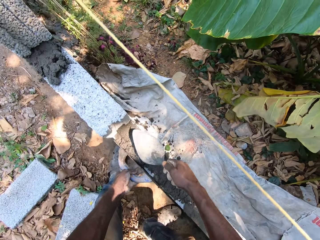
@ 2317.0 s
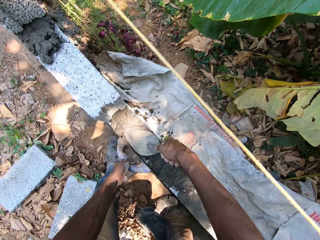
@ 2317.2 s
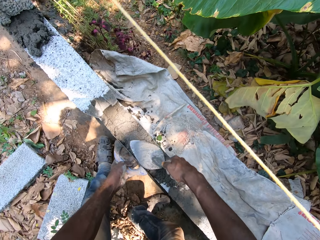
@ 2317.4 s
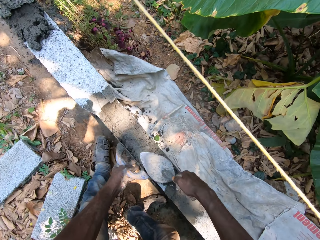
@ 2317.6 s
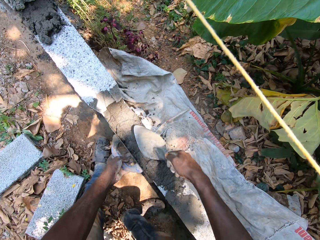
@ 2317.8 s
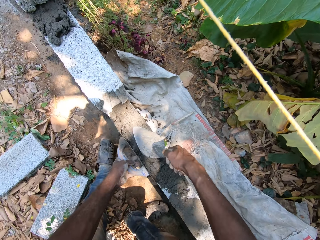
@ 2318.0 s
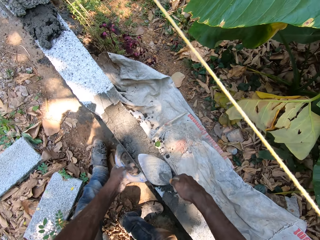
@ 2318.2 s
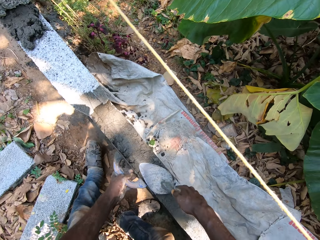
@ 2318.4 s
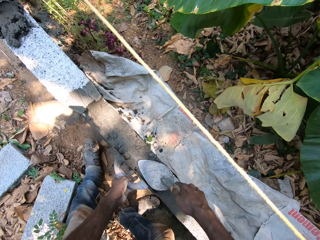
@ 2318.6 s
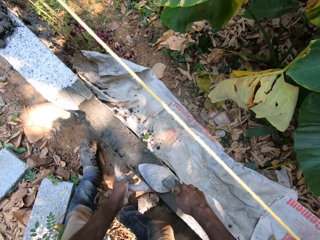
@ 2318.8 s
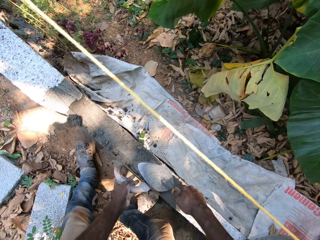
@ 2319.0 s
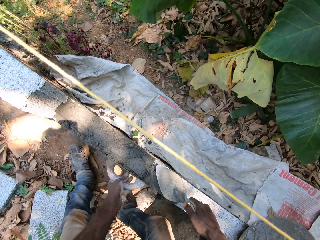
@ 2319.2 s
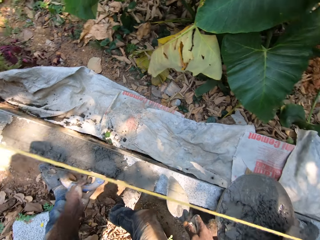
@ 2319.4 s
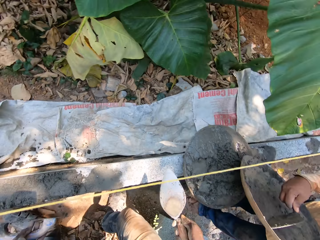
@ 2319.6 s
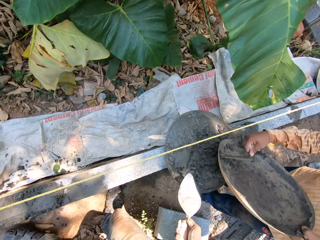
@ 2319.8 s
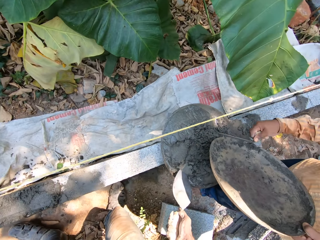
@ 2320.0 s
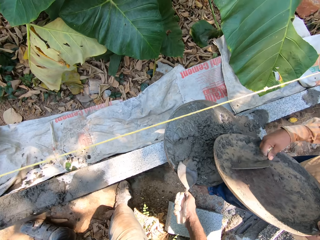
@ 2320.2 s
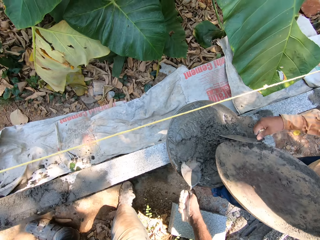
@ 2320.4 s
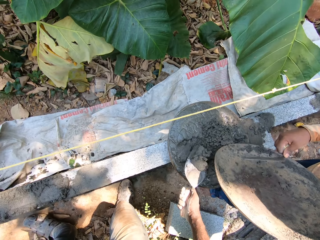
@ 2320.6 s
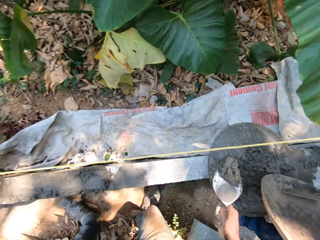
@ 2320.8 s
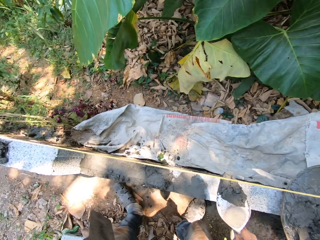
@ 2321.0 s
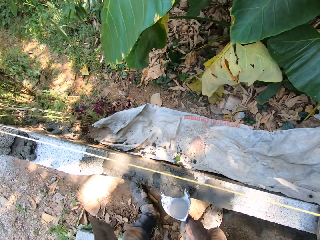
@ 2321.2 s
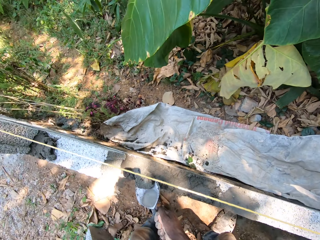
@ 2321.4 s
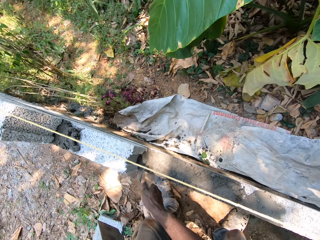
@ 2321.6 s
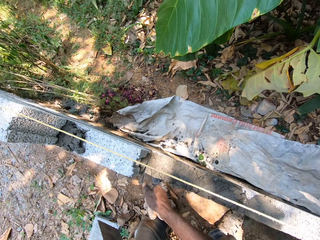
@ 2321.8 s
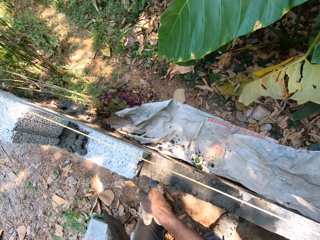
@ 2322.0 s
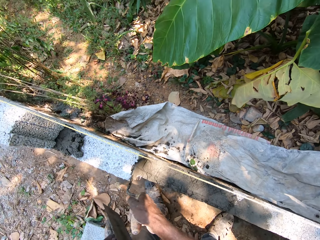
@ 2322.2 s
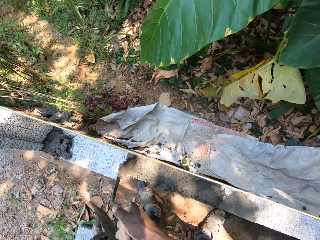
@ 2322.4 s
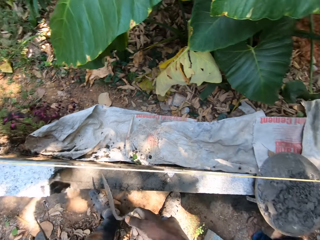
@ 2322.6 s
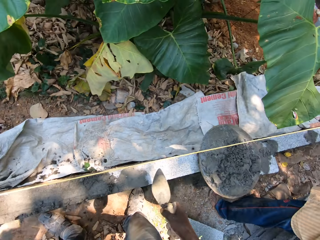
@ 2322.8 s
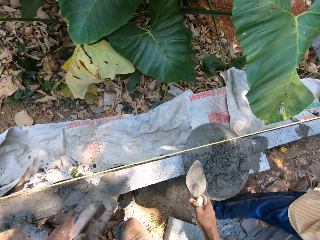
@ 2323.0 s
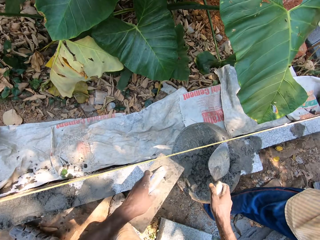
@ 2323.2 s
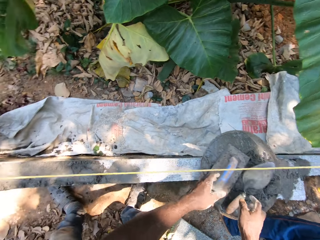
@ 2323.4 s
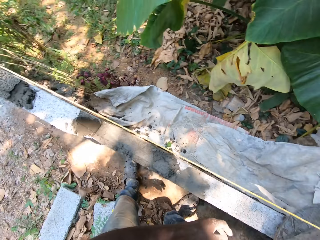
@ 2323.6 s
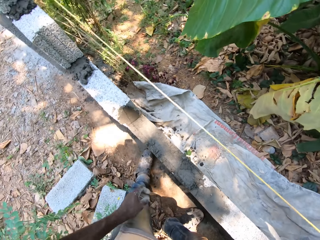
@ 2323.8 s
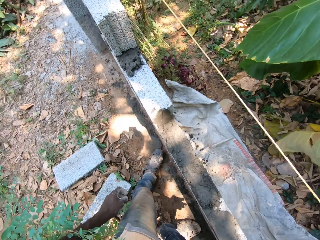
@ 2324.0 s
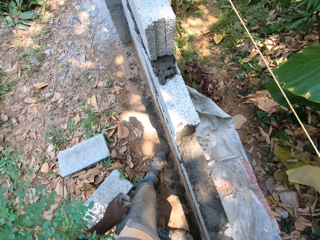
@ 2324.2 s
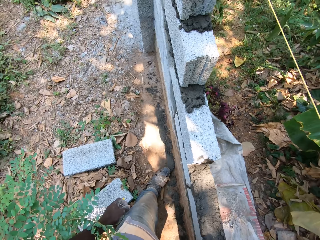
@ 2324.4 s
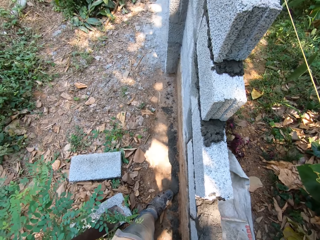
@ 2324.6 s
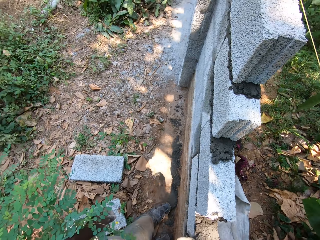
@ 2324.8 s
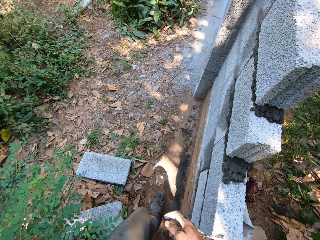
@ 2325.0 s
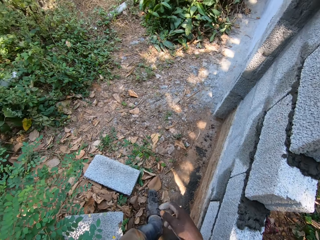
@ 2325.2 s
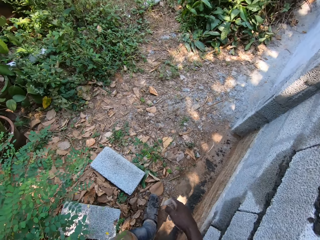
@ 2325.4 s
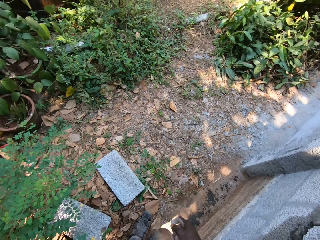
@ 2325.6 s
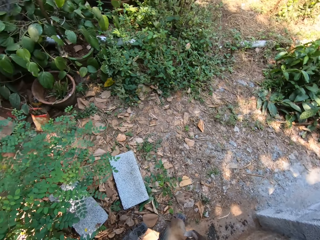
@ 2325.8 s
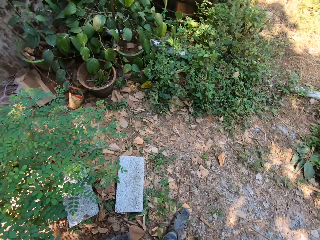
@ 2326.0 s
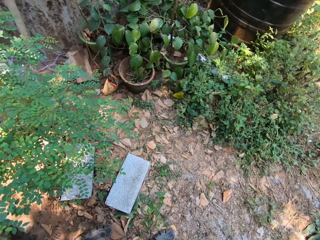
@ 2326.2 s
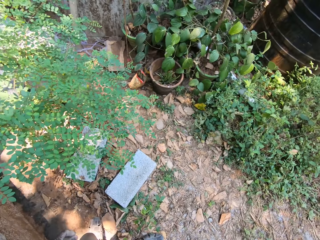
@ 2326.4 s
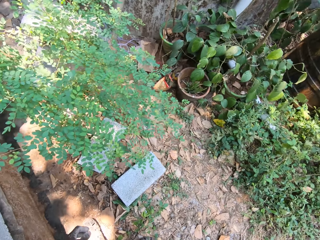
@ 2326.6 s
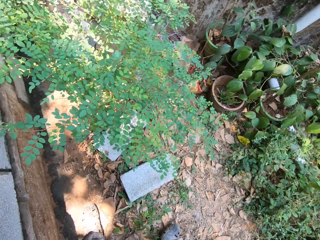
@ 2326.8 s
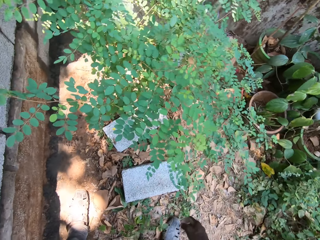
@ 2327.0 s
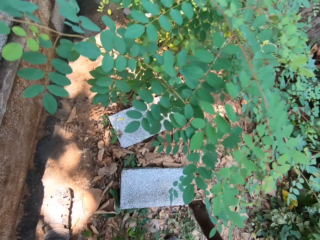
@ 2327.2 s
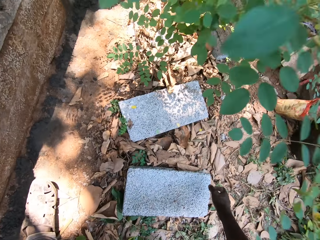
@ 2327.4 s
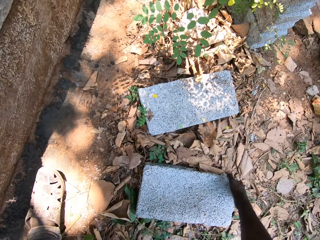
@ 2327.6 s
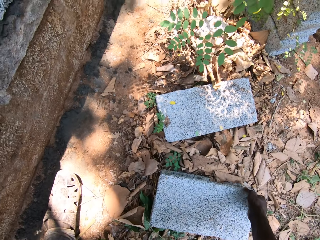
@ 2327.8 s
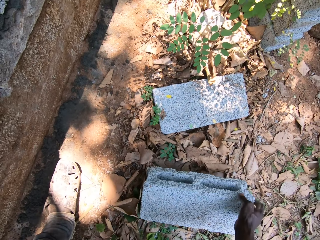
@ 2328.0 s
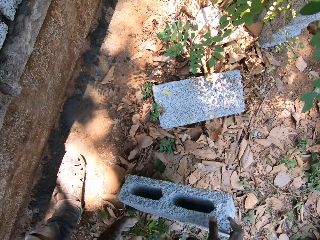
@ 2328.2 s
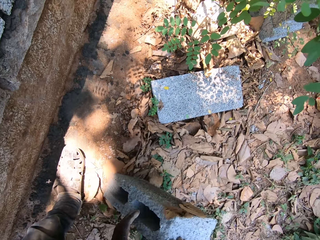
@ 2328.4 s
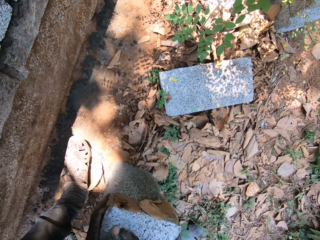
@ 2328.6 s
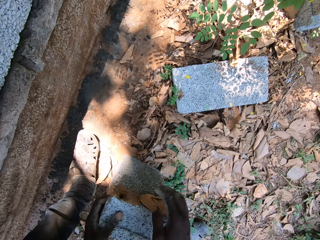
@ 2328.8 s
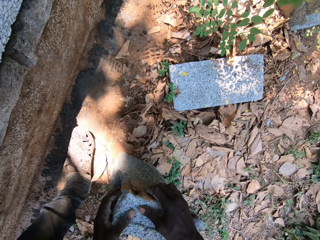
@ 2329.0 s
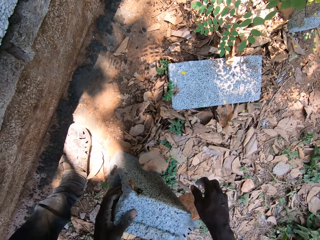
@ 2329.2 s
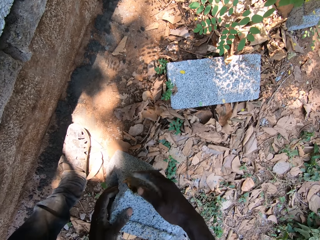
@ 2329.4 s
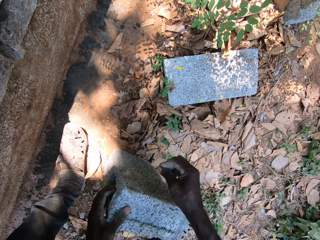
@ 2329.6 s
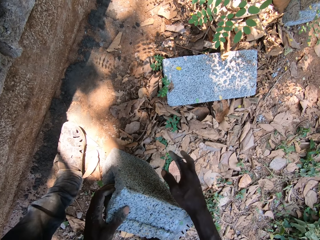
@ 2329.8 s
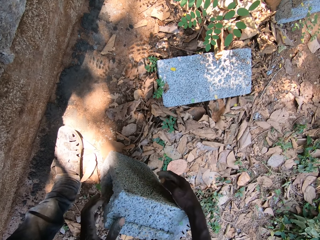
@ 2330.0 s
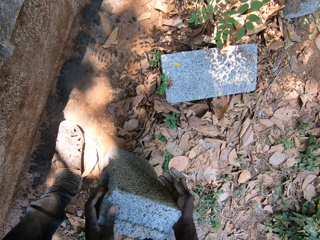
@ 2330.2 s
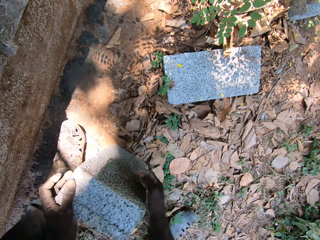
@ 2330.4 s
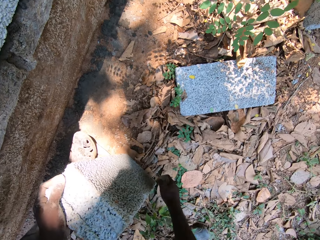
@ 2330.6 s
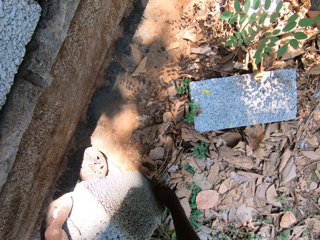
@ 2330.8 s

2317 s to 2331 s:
The camera wearer spreads mortar on the brick with the brick trowel in his right hand and the wooden float in his left hand against the brick. He packs mortar in the head pan with the brick trowel in his right hand. He holds concrete in the trowel. He plasters mortar on the brick with the brick trowel in his right hand. He drops the wooden float in his left hand and the brick trowel in his right hand into the head pan. He walks round the construction site. He lifts a brick on the floor with his right hand. He dusts off leaves on the brick in his left hand with his right hand.

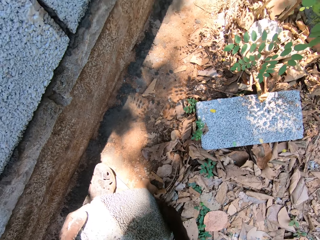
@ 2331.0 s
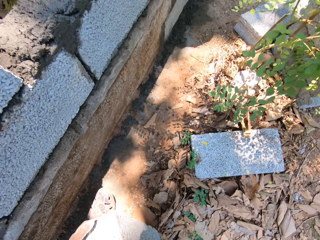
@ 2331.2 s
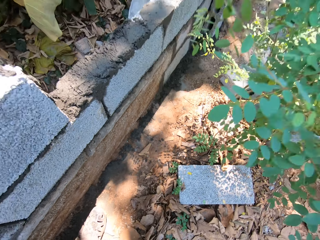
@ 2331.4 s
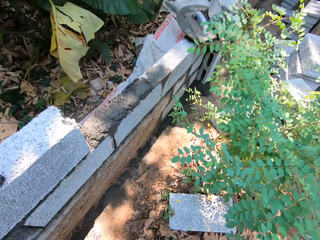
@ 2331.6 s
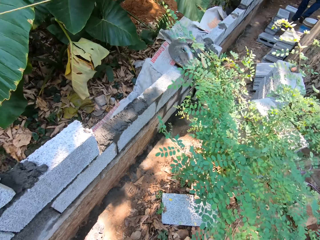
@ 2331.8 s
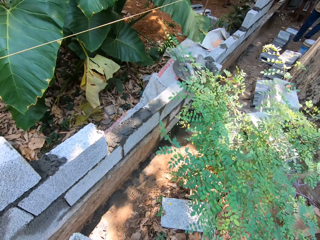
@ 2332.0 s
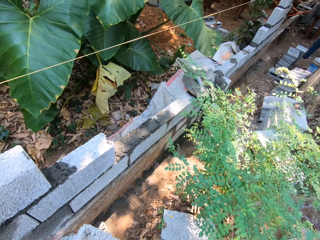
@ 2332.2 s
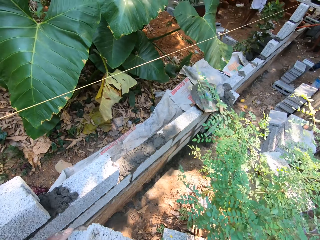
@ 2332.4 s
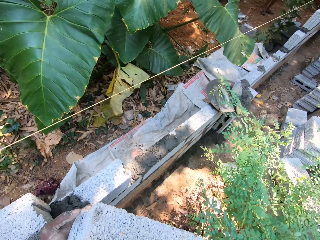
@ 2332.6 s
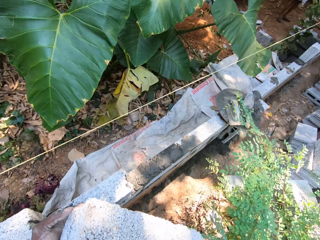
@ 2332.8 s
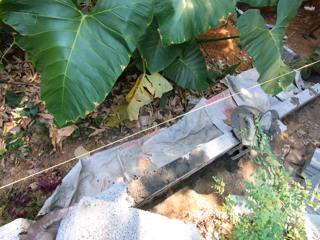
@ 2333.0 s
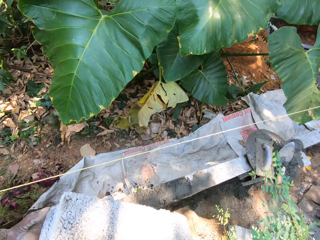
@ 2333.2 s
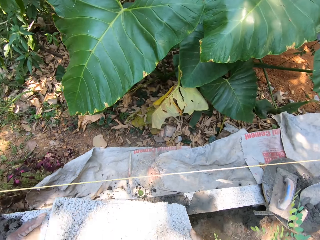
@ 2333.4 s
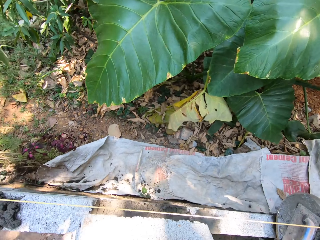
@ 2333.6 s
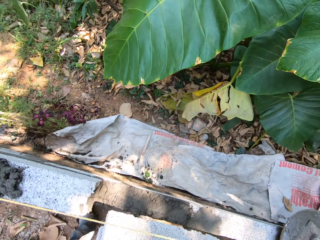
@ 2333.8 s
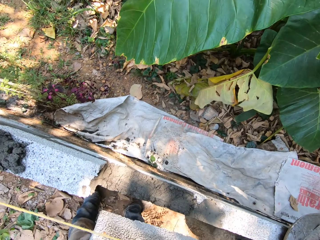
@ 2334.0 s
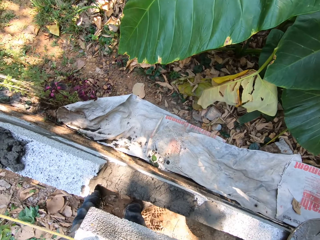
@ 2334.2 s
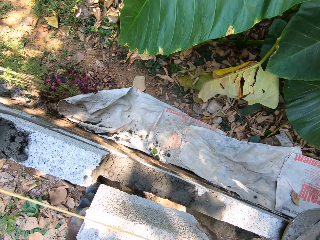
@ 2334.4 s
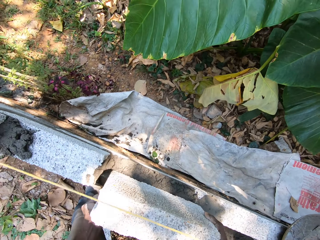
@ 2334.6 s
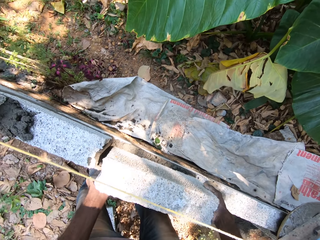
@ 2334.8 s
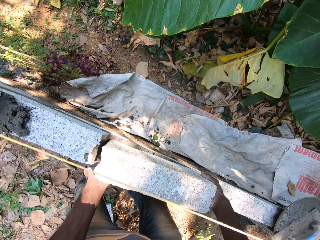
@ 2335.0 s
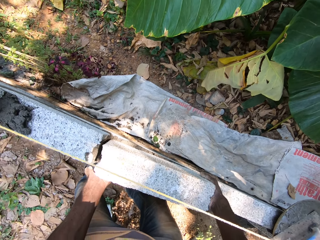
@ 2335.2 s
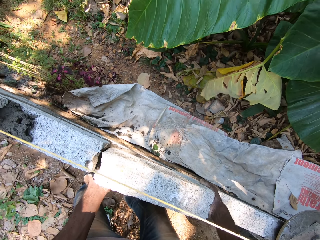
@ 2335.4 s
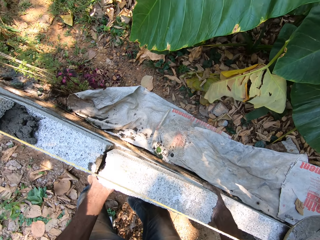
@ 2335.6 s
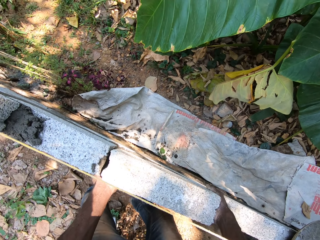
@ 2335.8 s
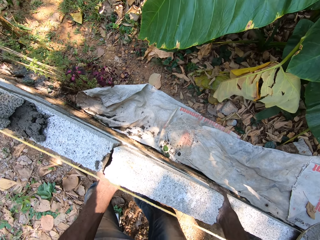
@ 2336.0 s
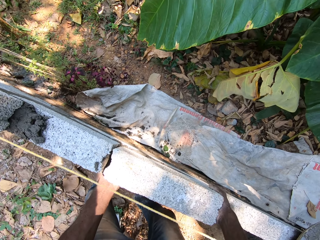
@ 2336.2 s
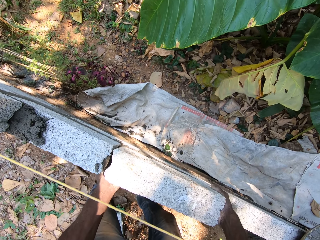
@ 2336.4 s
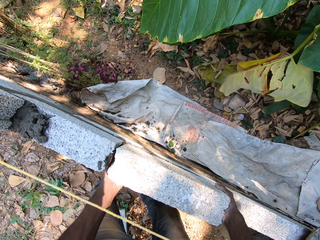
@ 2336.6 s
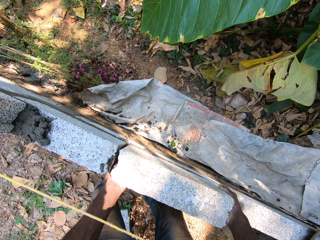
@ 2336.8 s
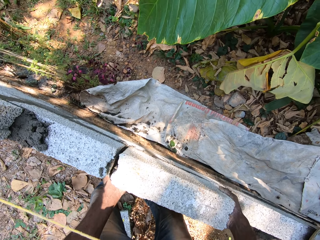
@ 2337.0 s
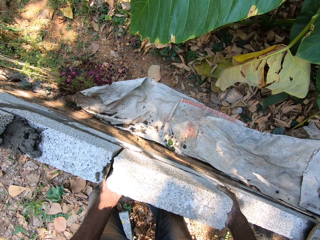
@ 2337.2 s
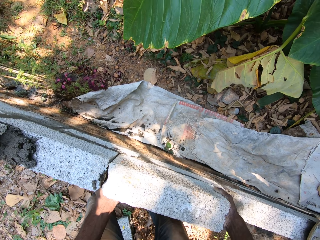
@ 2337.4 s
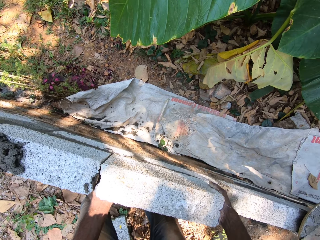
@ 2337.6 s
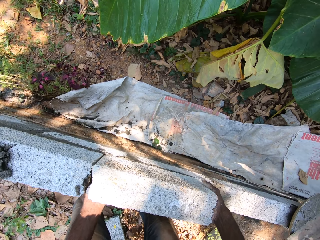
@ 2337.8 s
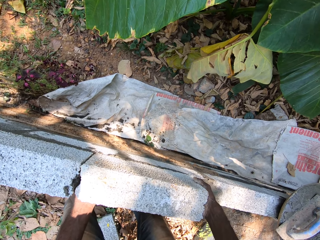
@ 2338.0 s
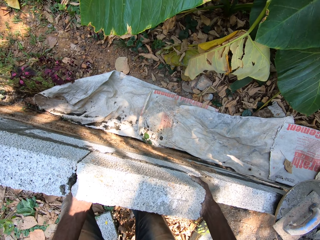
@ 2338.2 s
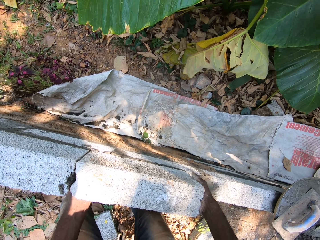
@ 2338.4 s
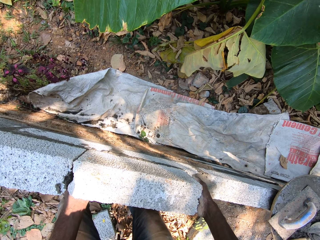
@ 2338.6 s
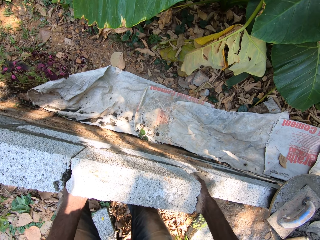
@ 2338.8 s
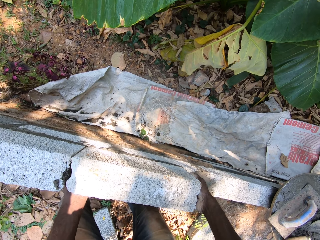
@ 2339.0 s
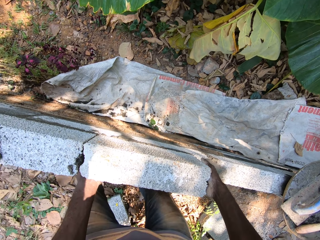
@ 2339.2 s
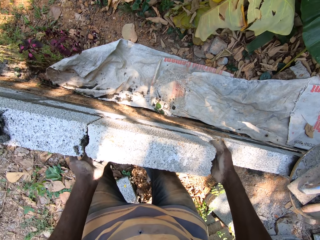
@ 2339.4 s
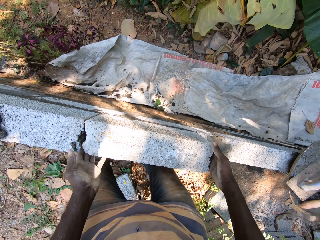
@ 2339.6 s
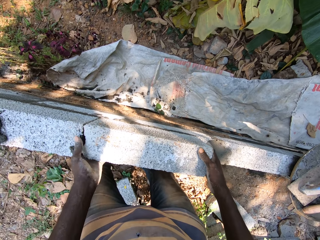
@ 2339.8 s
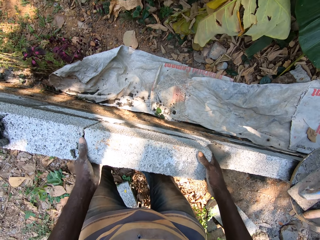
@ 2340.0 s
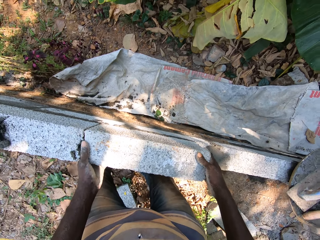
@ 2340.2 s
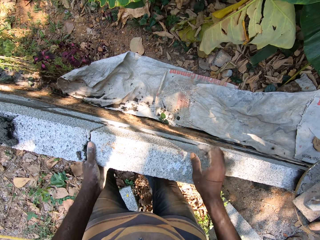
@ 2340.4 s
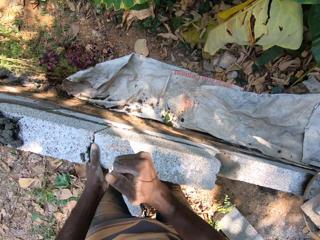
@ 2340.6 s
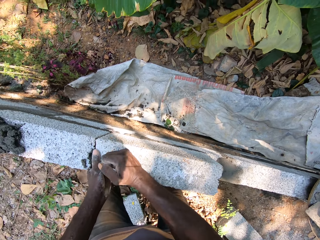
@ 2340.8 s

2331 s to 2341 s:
The camera wearer carries the brick from the floor with both hands. He lays the brick on the mortar spread with both hands. He aligns the brick in a construction.
